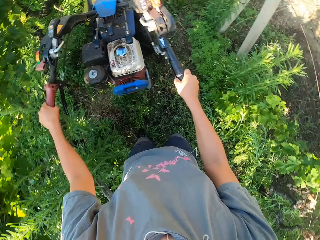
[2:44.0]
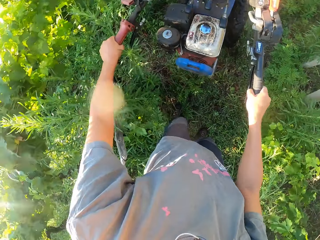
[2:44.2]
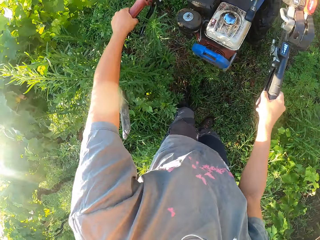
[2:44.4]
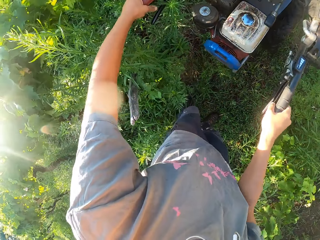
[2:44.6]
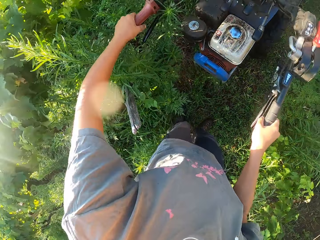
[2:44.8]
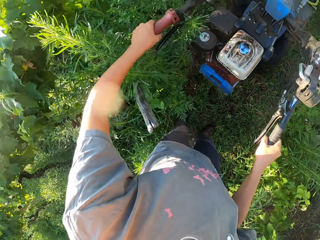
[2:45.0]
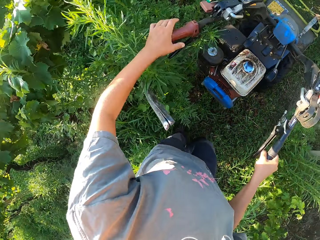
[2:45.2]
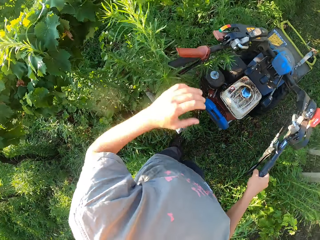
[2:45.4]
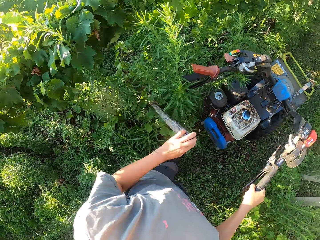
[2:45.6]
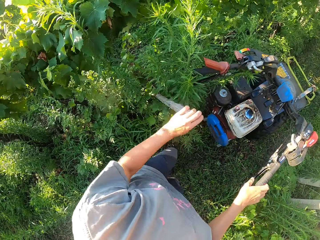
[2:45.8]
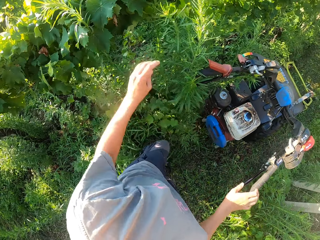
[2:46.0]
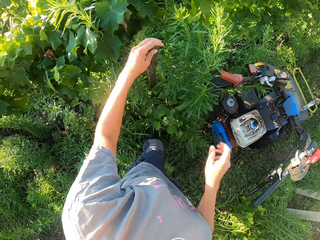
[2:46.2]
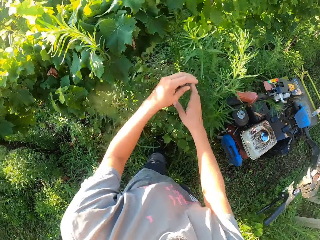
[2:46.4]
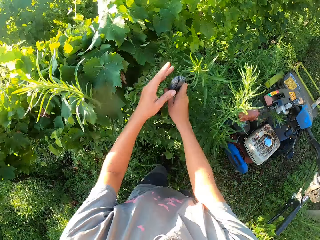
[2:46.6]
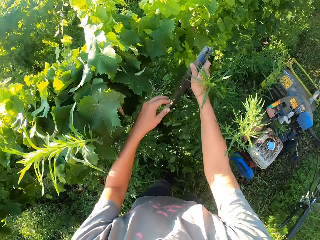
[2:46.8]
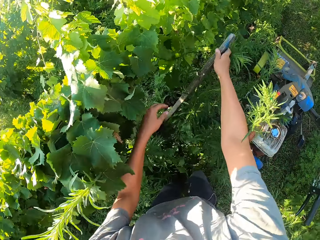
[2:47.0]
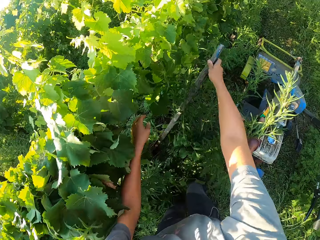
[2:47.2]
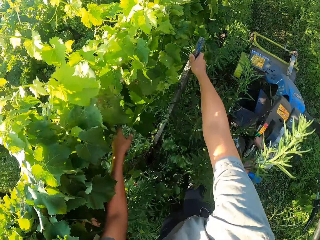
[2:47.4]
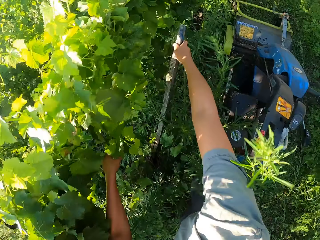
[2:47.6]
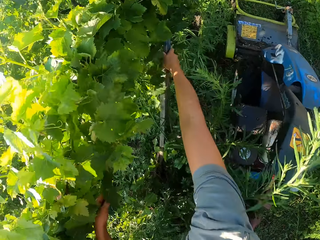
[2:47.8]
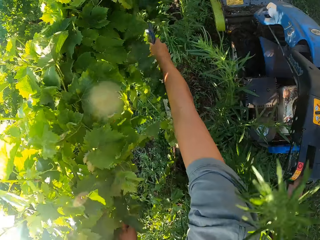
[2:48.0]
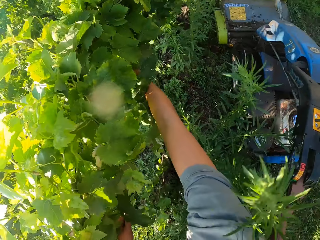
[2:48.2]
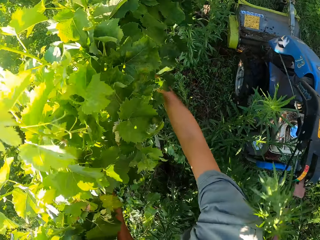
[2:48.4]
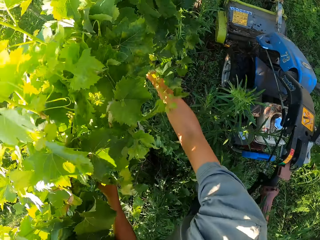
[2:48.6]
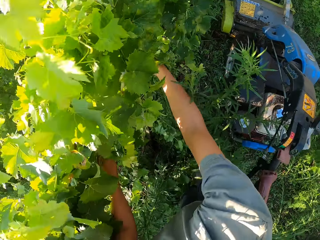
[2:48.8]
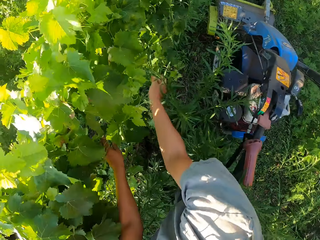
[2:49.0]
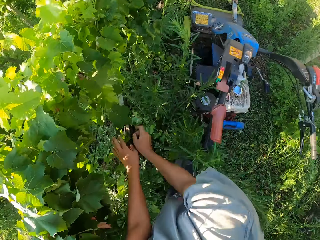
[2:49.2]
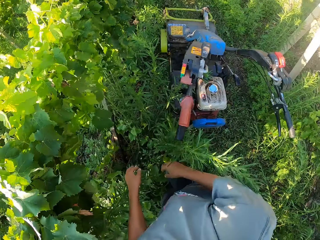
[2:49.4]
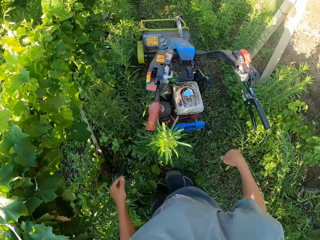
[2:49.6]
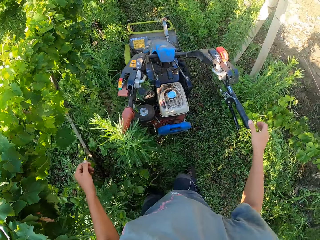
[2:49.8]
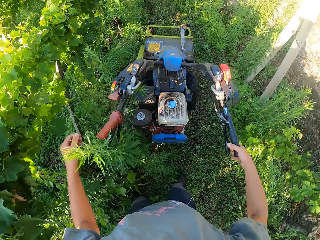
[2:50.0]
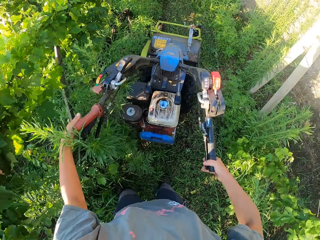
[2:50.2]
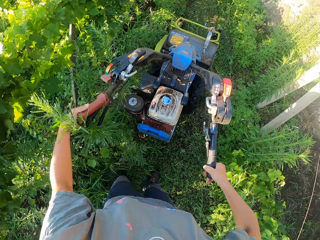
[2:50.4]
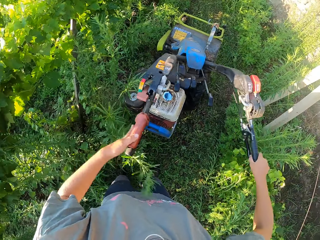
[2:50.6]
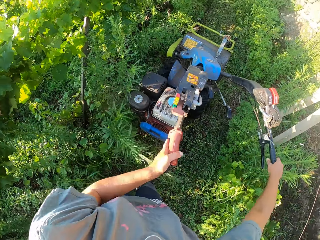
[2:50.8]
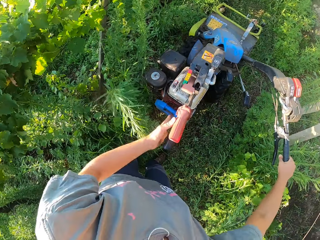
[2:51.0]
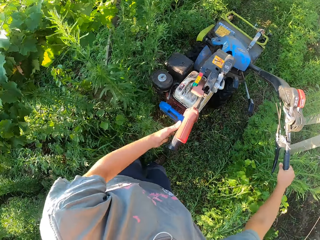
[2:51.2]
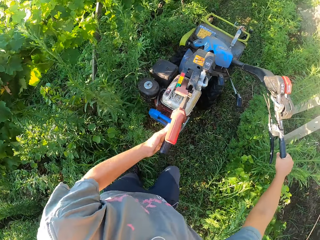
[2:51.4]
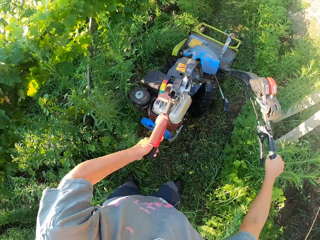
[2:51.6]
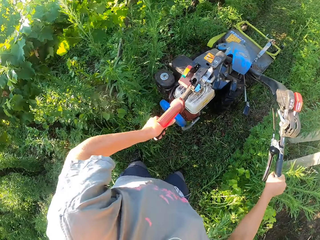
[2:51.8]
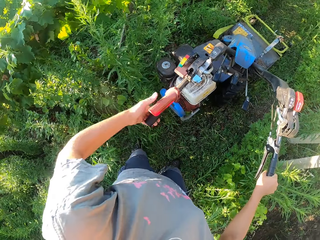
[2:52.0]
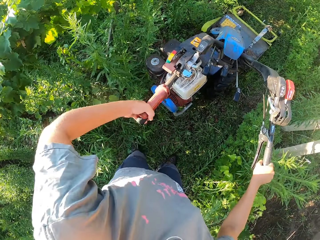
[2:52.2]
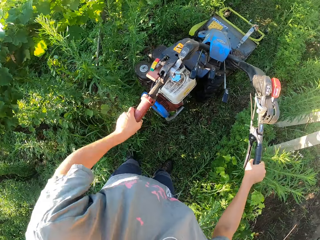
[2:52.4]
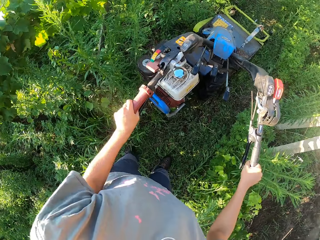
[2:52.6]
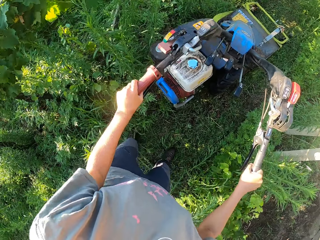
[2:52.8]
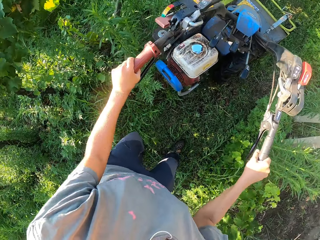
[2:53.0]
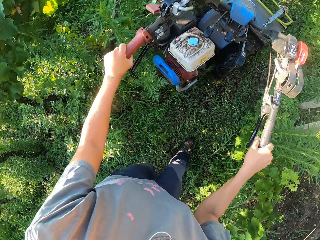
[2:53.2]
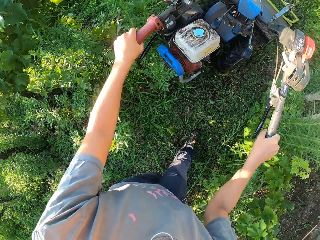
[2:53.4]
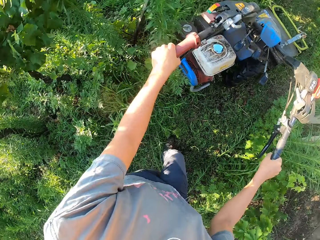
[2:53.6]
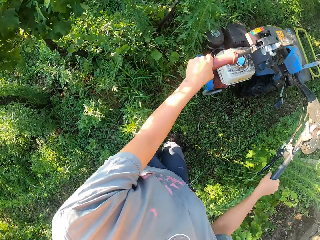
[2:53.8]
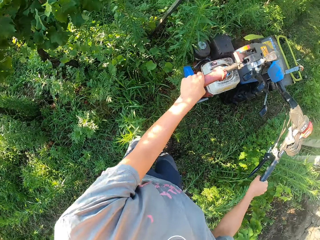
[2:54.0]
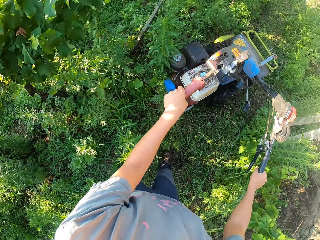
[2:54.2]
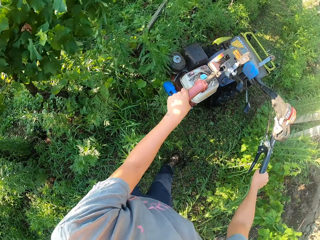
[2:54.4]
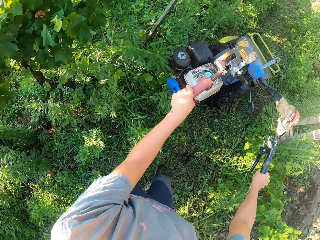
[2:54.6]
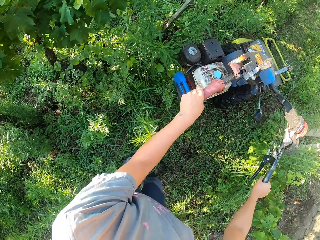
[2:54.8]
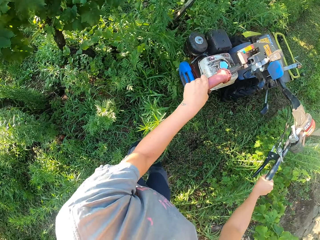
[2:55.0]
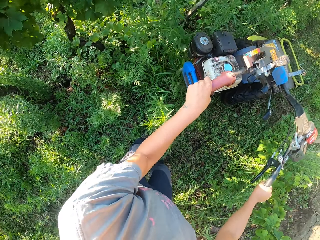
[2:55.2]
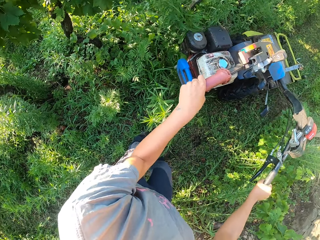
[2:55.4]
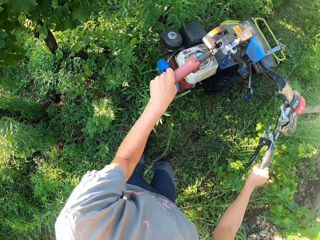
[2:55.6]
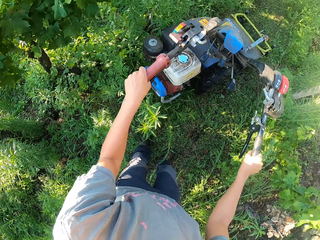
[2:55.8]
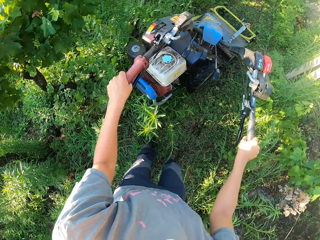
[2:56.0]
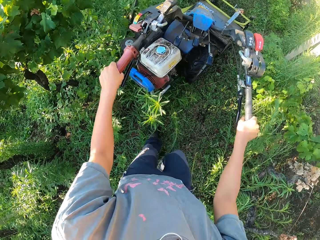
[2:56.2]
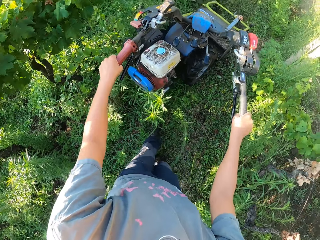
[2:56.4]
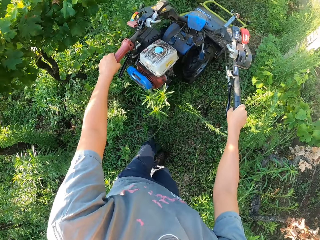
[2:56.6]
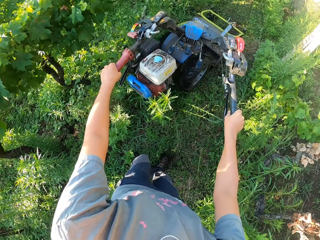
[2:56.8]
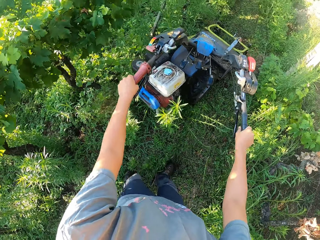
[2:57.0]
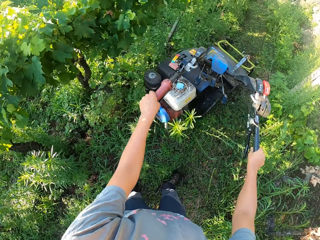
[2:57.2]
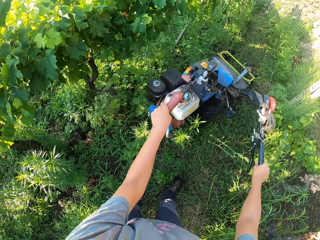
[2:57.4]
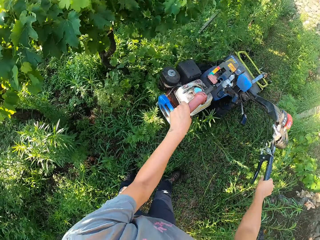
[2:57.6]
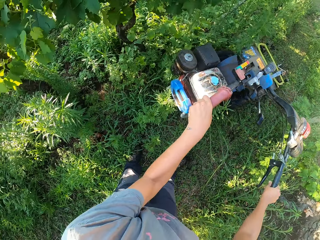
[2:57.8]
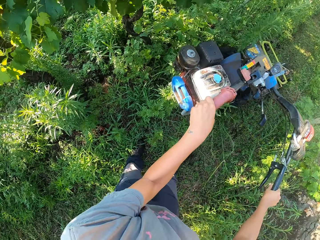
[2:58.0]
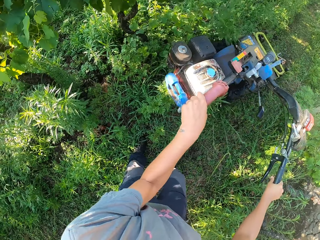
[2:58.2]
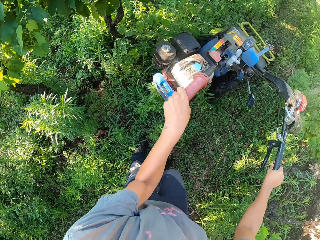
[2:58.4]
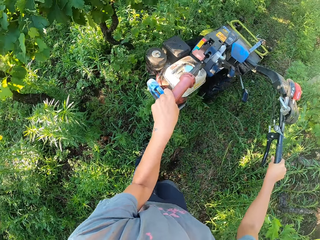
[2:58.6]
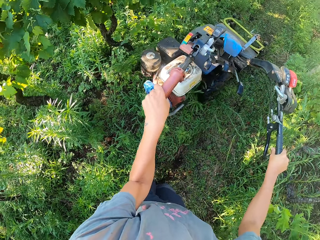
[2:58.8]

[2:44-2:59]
The camera wearer stops cutting the grass across the lawn. They align a plant stake into position on the ground. They adjust the hand grip of the lawn mower. They press the clutch lever on the lawn mower. They cut the grass across the lawn backwards with the lawn mower.

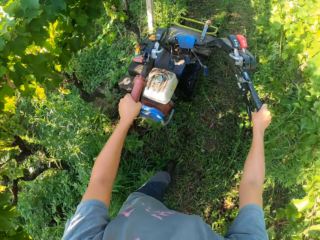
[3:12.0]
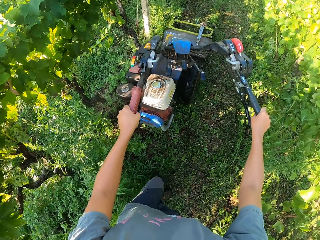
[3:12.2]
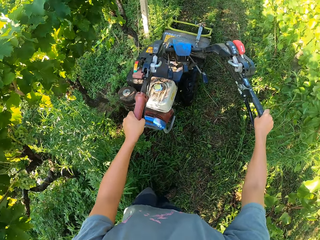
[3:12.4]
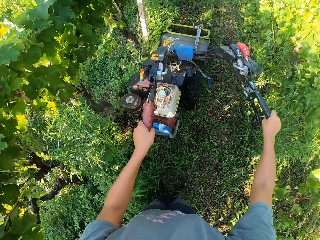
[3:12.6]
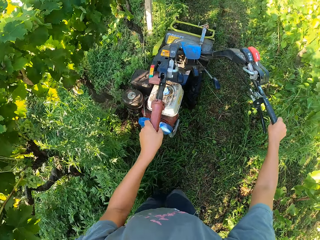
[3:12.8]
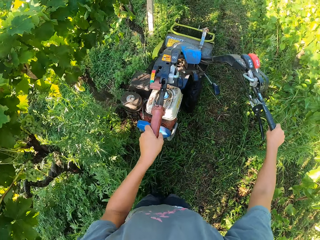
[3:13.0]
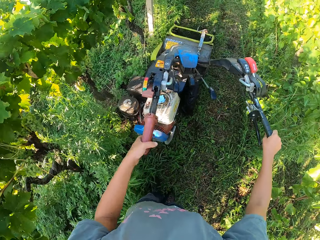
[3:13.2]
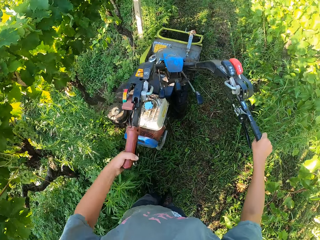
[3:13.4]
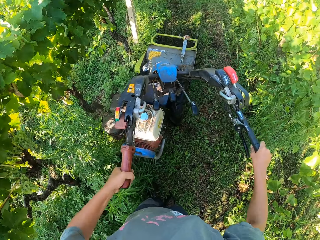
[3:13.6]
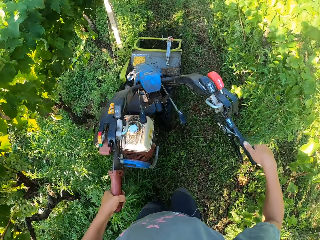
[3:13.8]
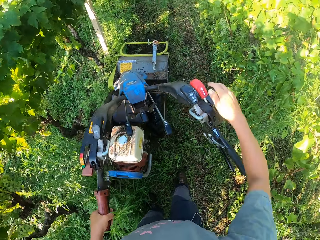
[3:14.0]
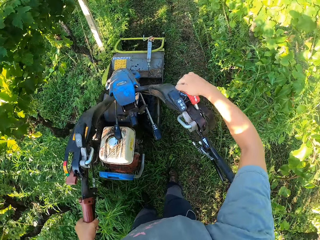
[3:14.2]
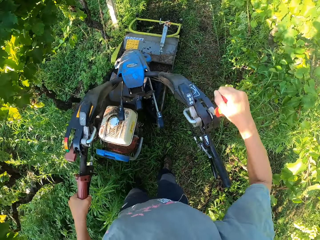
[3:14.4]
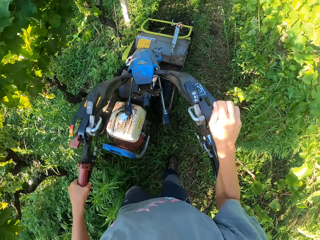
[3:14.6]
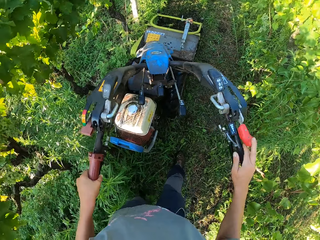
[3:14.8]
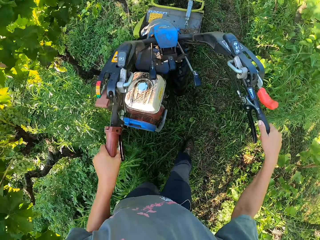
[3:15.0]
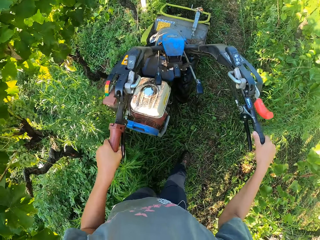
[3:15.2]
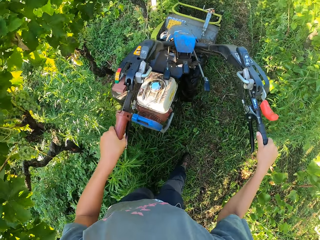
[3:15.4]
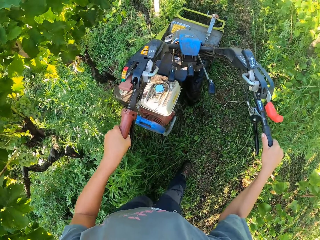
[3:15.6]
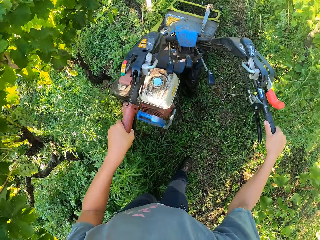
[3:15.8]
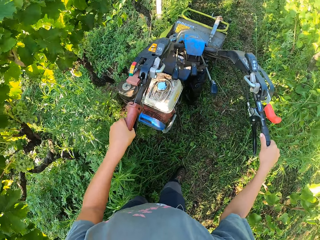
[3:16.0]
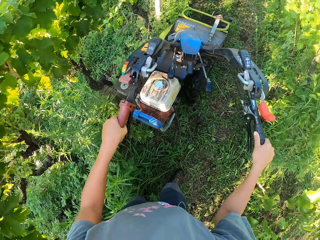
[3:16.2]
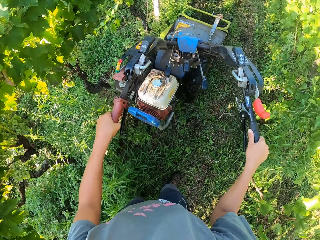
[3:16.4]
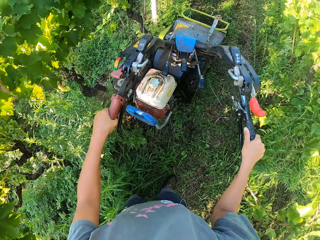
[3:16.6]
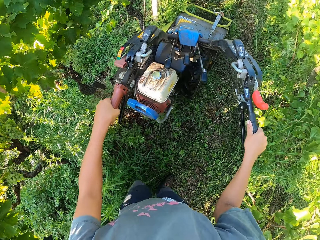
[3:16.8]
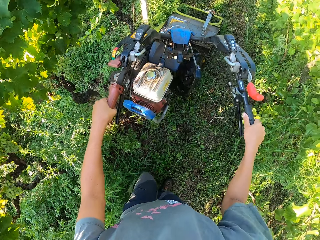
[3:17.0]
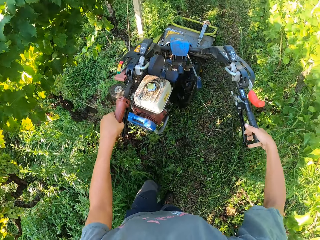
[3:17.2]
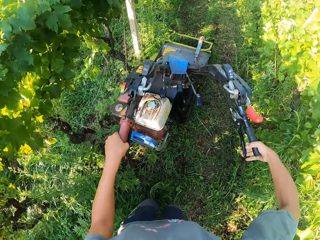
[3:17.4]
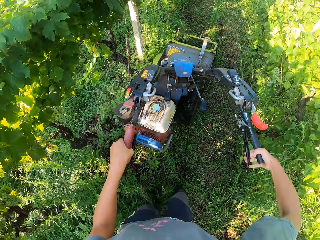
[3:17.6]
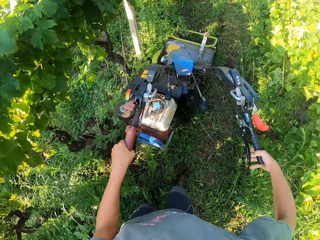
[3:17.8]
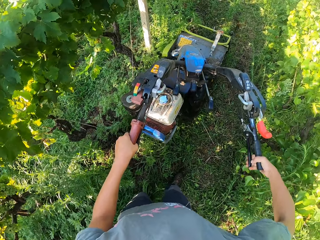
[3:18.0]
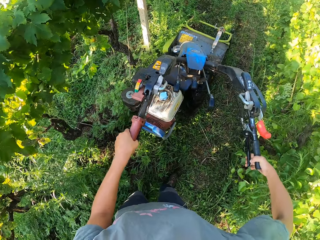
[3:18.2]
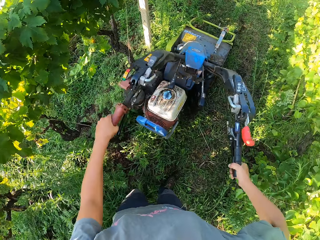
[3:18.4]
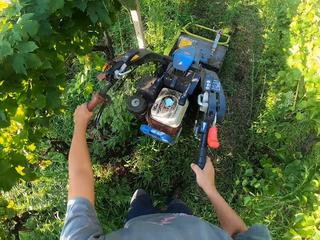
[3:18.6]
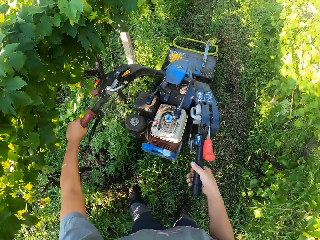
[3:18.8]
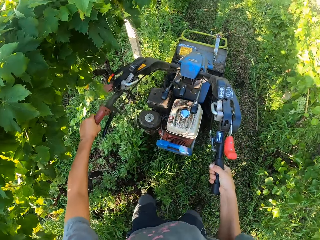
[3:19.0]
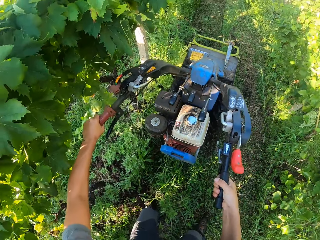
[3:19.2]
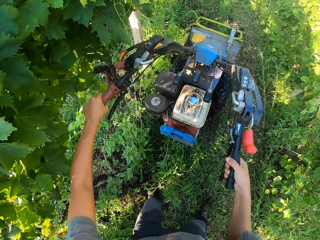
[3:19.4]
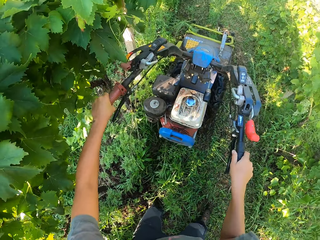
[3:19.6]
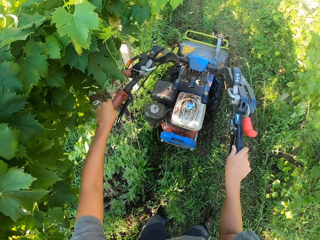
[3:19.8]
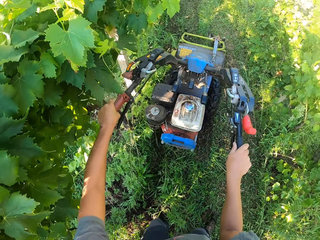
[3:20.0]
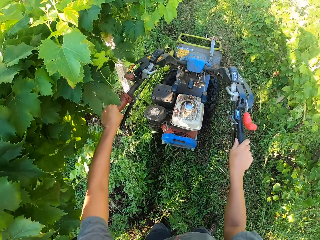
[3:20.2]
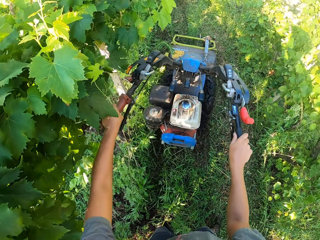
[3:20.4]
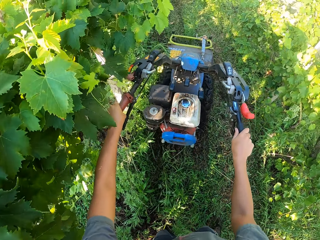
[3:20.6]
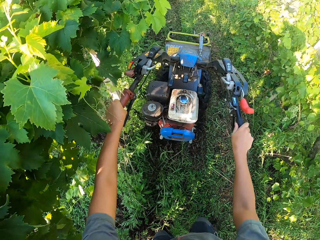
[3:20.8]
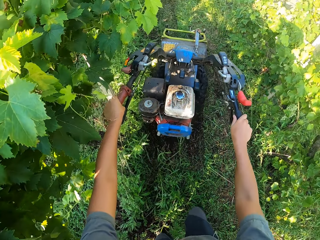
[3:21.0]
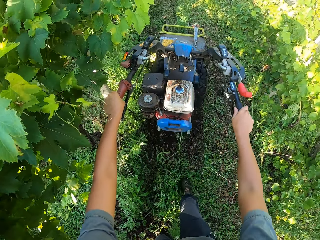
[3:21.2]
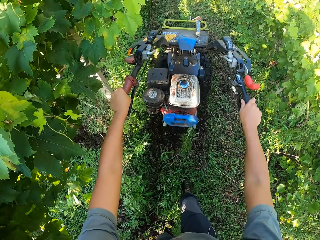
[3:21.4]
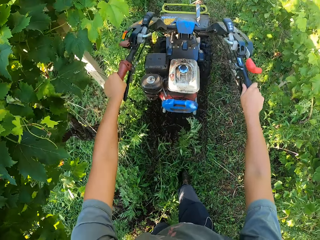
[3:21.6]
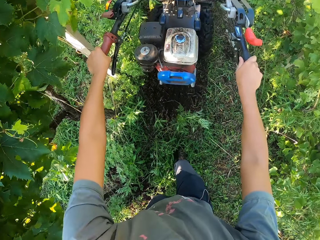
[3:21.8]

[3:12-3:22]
The camera wearer presses the clutch lever on the lawn mower. They pull down the lever on the lawn mower. They engage a forward gear. They mow the weeds forwards using the lawn mower. They press the clutch lever on the lawn mower. They position the handles.
